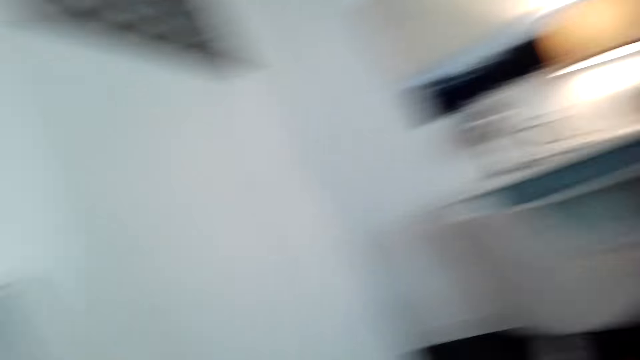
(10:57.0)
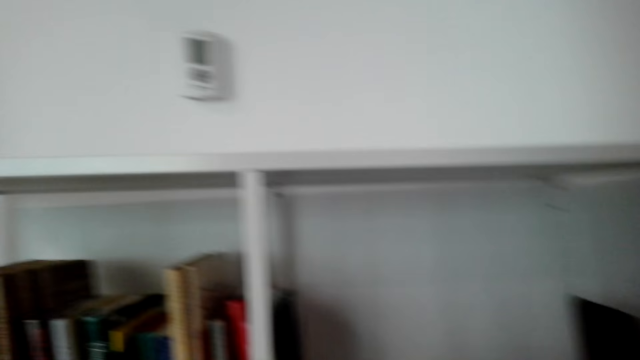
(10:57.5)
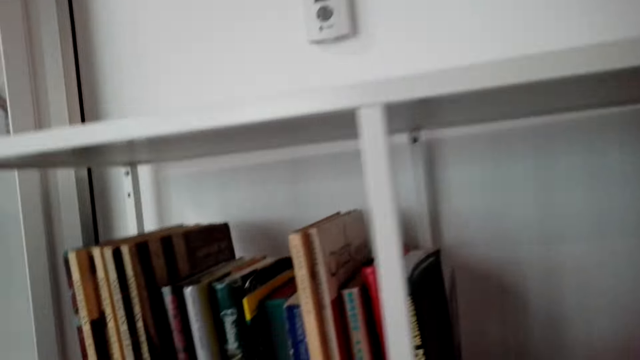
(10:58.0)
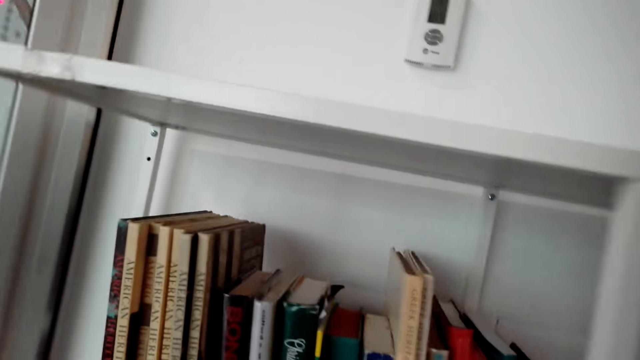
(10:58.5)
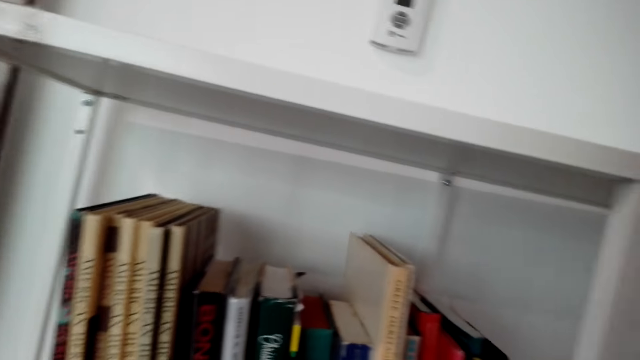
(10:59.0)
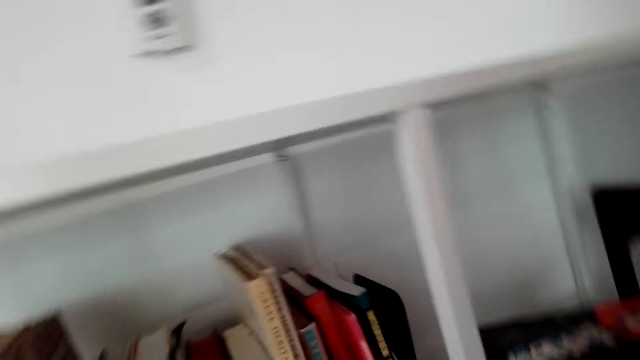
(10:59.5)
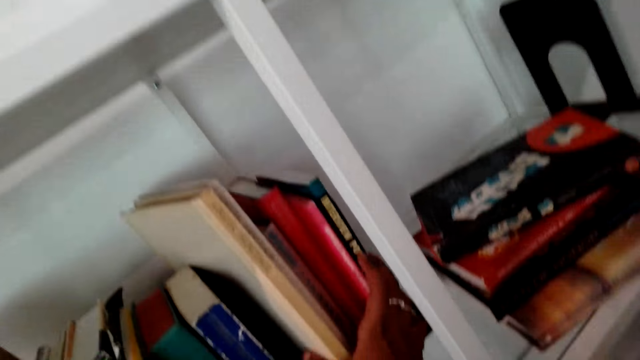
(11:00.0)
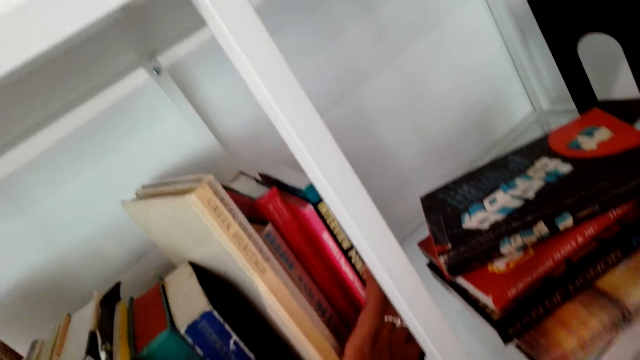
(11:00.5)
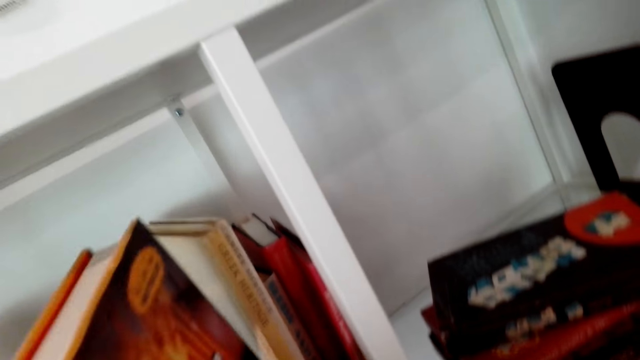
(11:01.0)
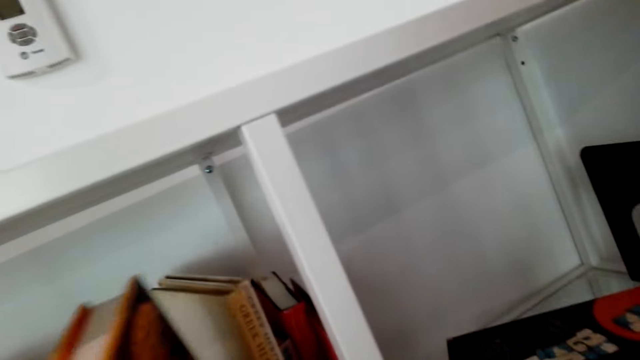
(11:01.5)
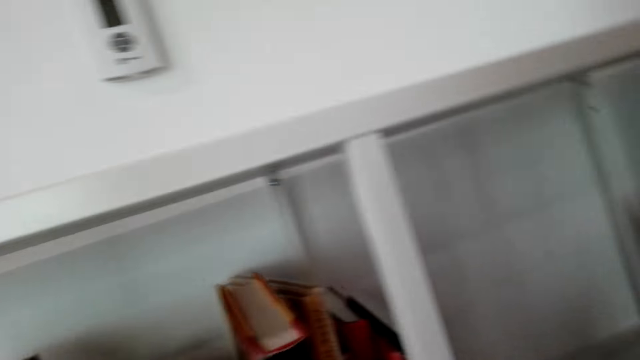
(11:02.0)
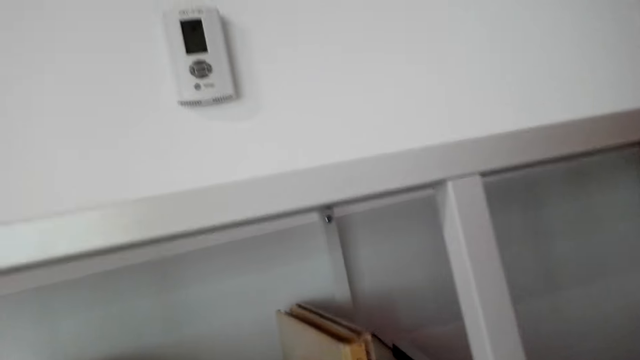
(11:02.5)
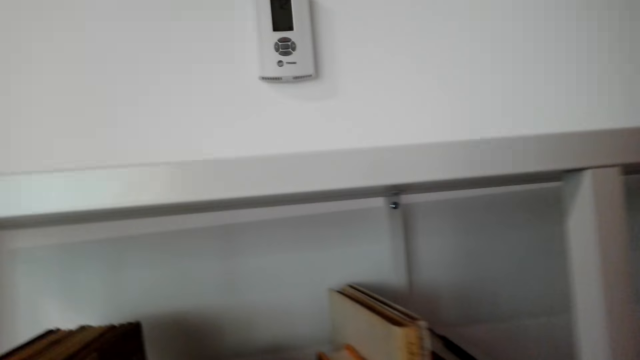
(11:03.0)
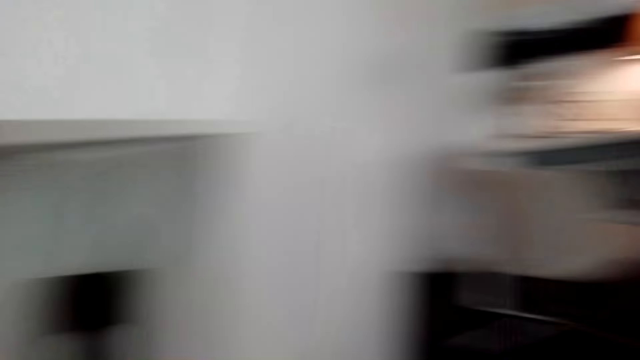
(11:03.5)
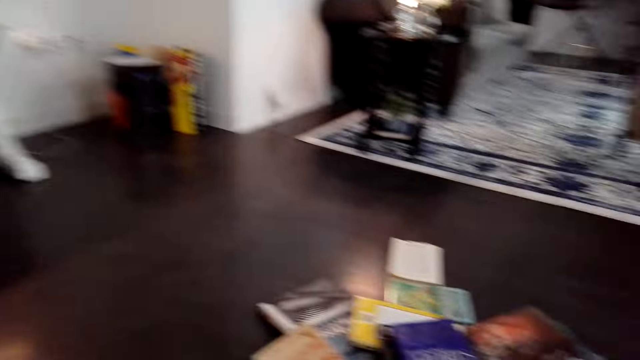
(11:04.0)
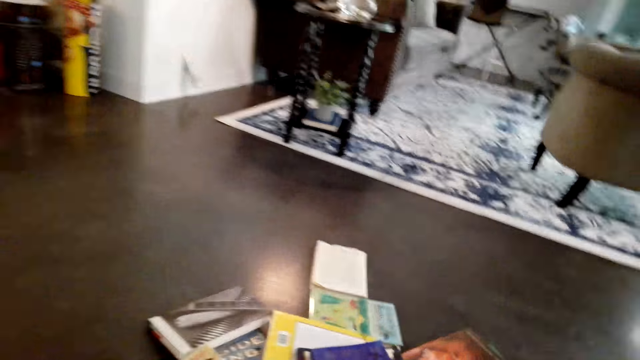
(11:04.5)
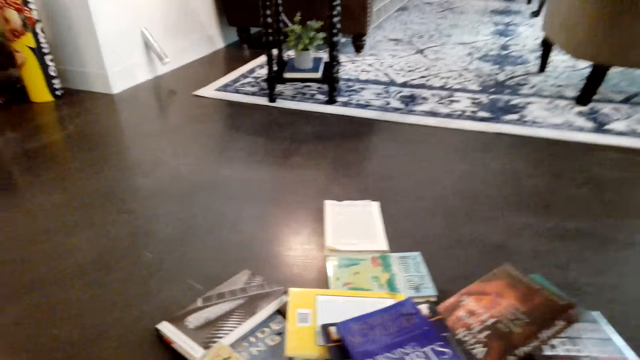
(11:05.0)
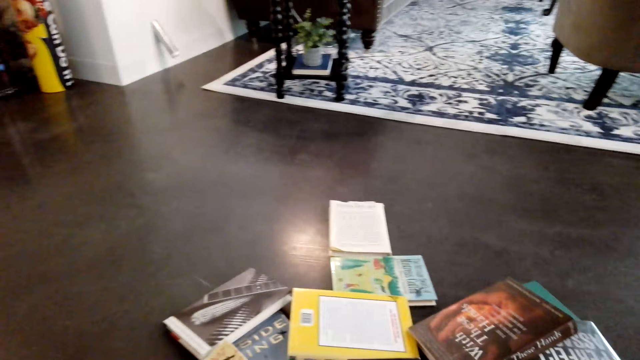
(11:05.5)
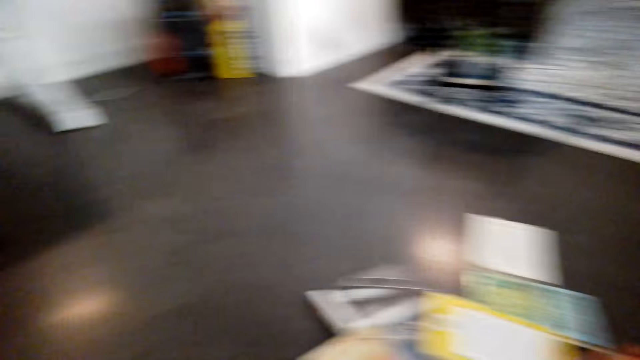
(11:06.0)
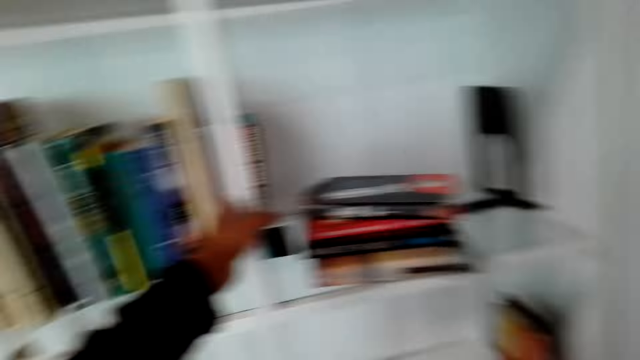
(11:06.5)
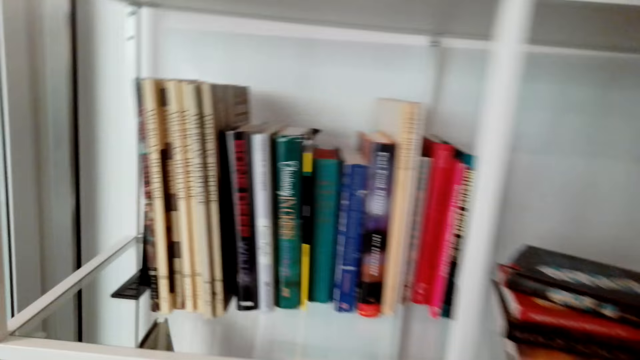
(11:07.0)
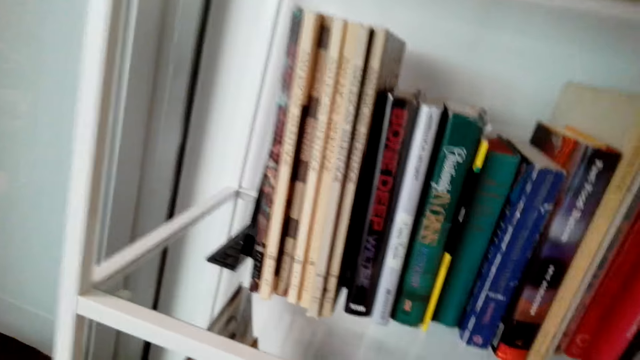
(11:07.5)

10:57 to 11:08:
The camera wearer arranges books on a shelf. They pick up a book.

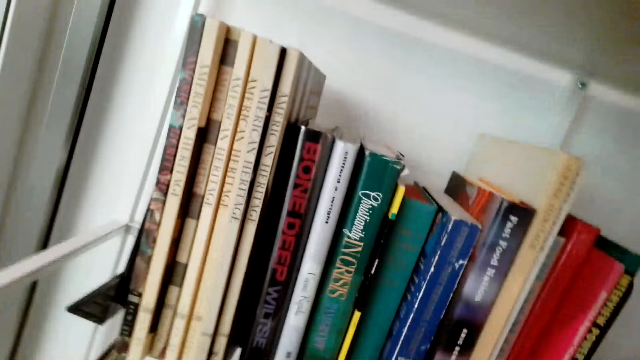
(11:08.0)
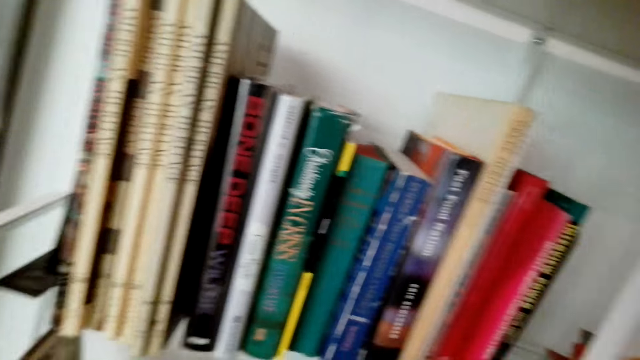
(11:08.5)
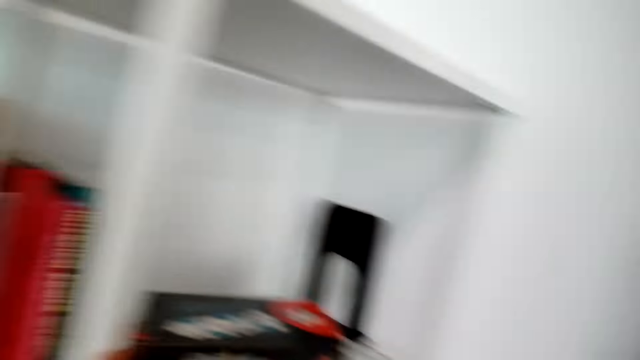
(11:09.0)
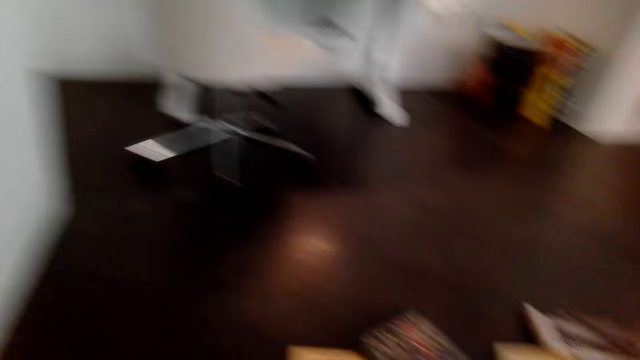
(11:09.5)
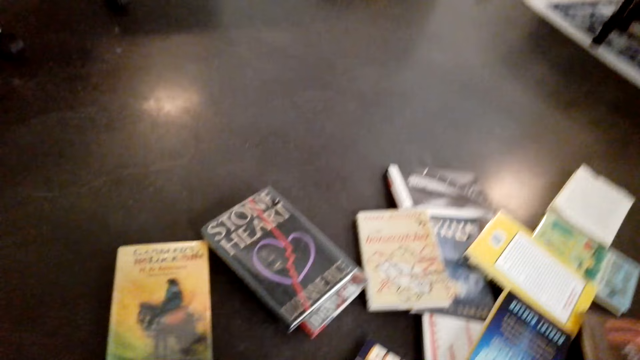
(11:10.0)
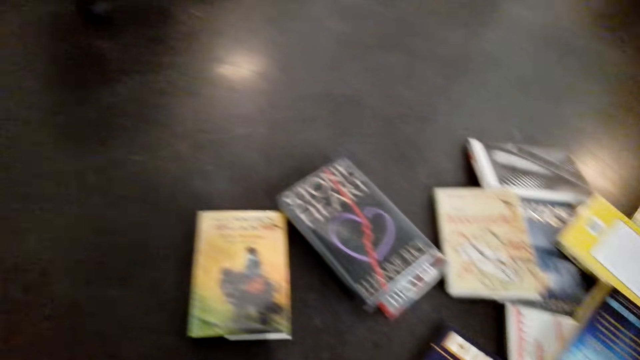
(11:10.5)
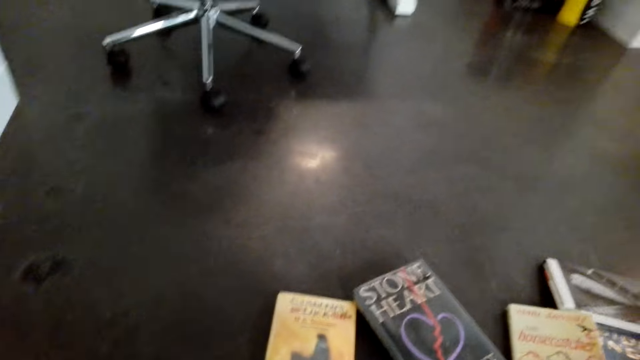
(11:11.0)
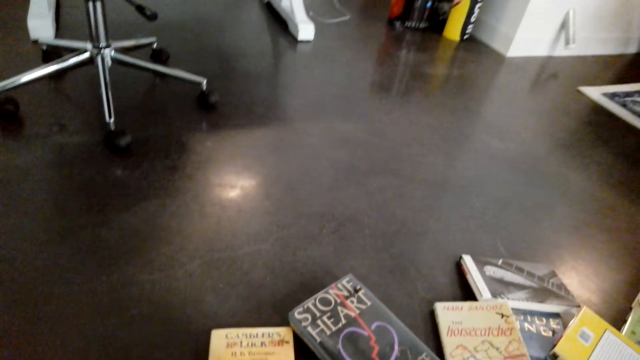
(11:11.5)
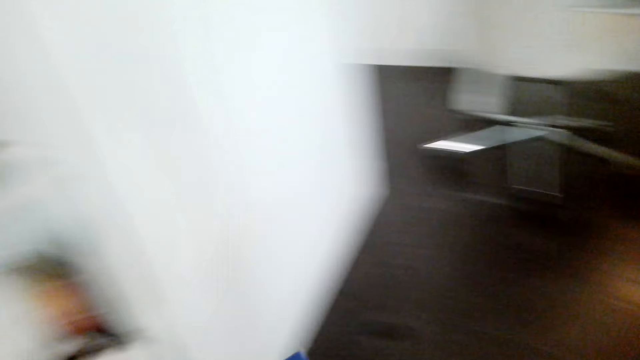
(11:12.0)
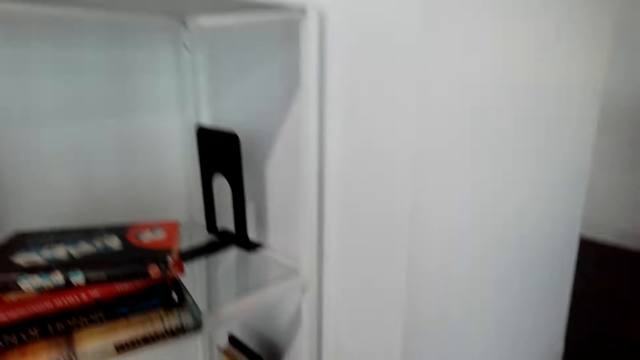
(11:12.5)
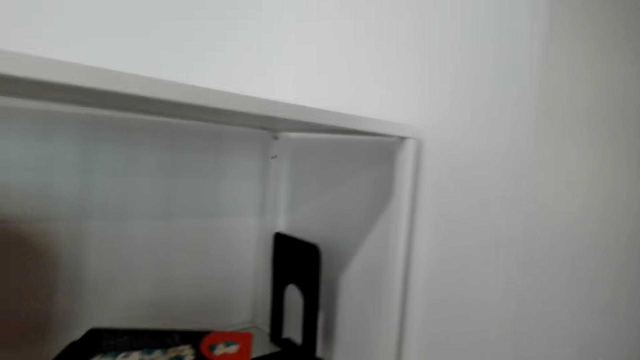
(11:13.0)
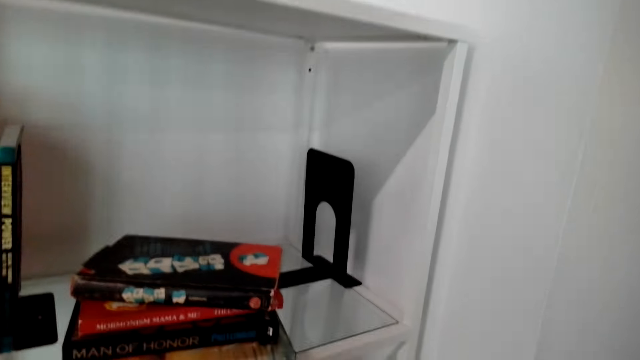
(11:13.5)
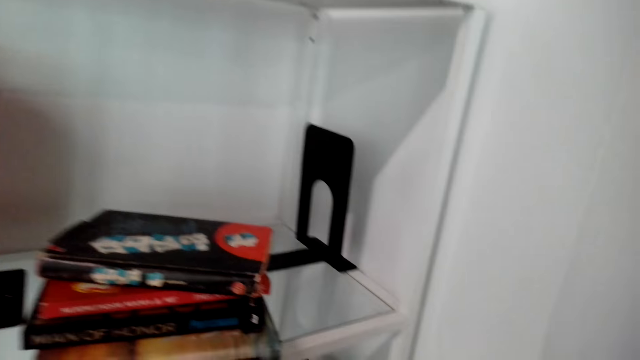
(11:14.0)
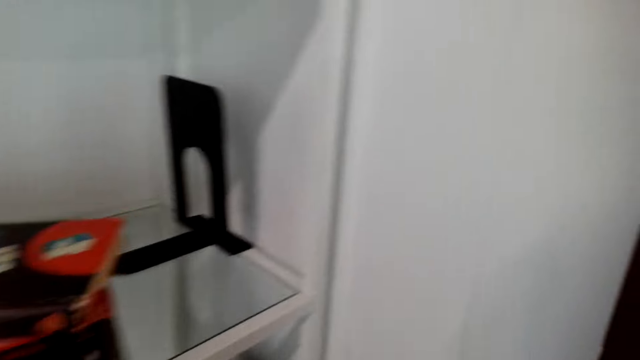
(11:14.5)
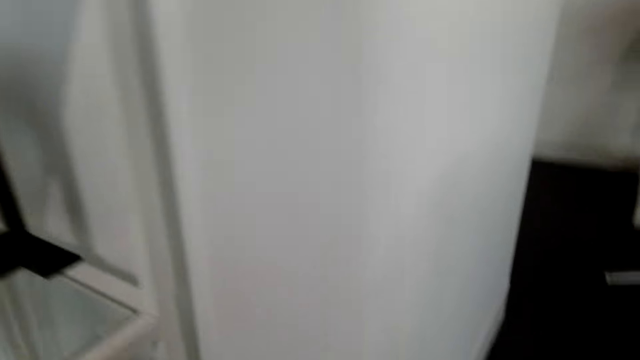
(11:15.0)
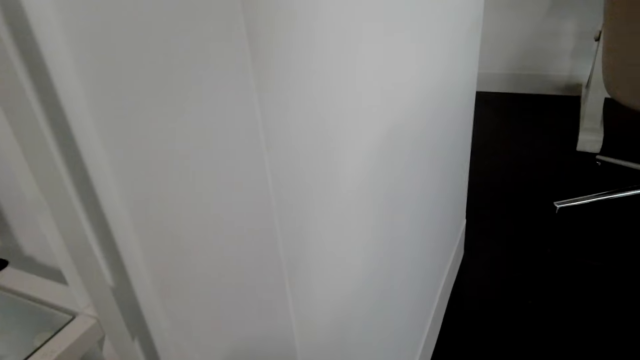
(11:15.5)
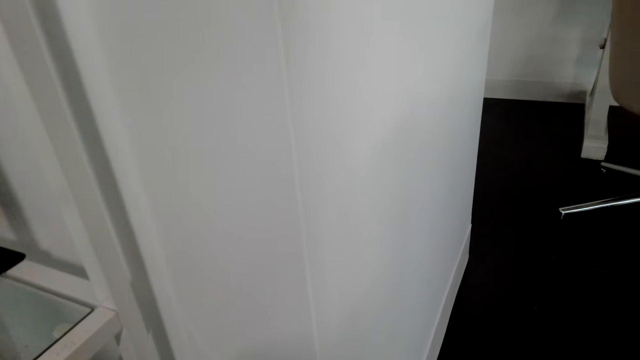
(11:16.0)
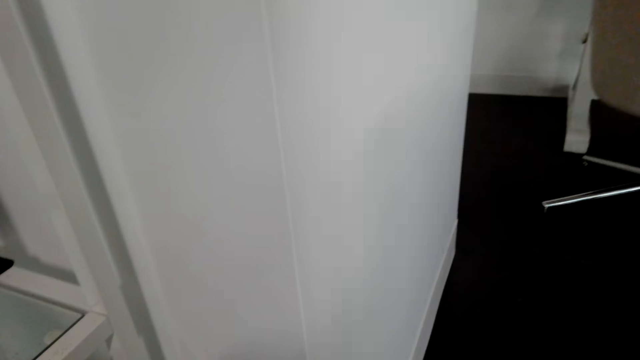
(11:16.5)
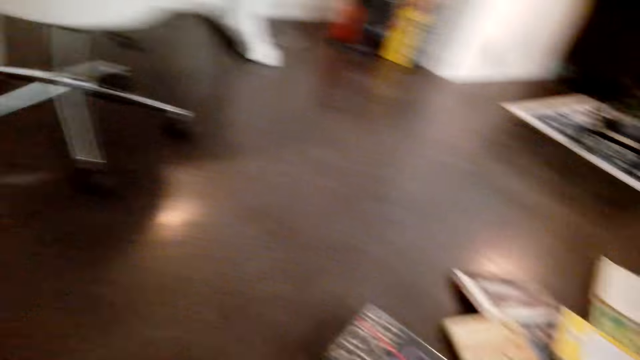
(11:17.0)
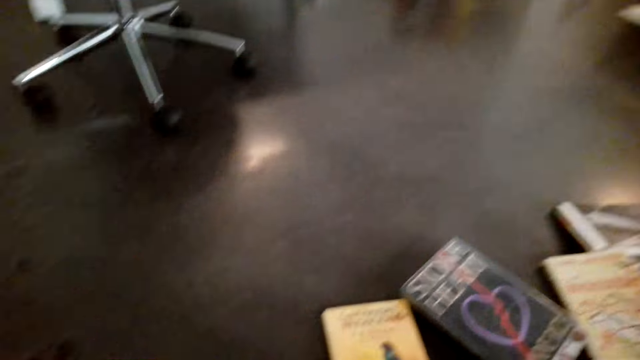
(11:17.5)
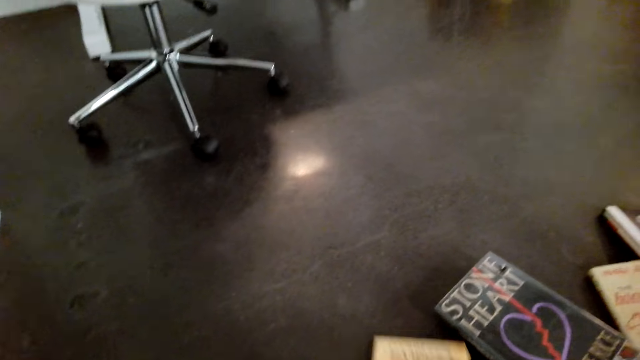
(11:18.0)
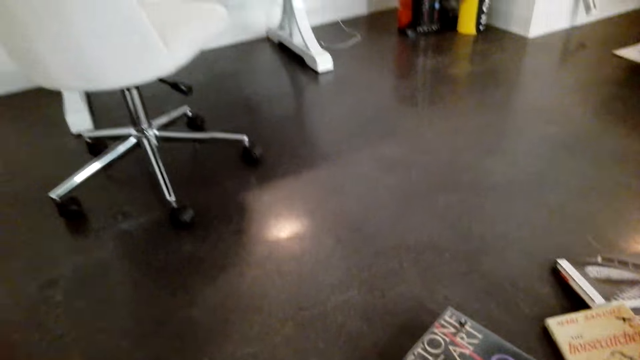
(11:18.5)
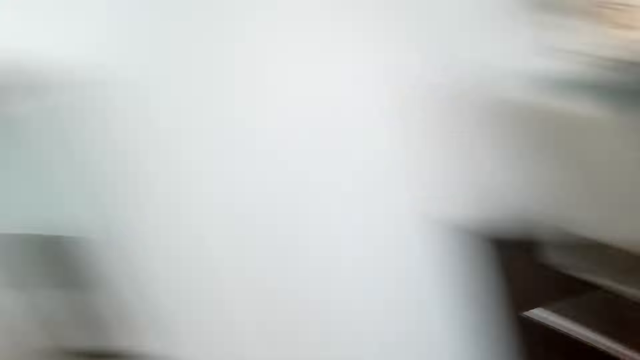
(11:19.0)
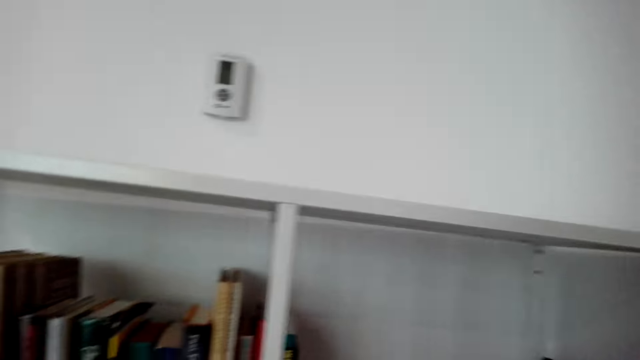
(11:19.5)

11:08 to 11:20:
The camera wearer arranges books on a shelf. They pick up a book. They arrange books on the shelf. They pick up a book.
